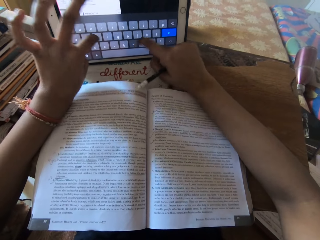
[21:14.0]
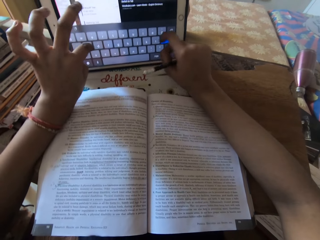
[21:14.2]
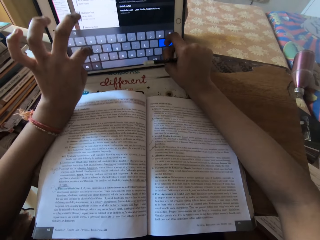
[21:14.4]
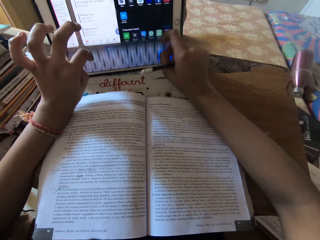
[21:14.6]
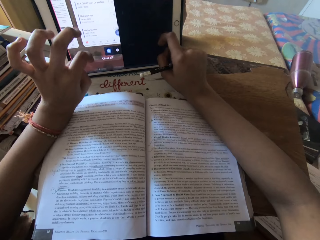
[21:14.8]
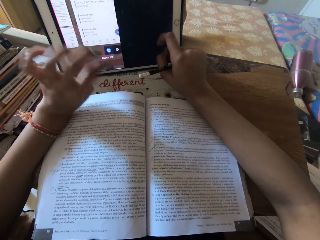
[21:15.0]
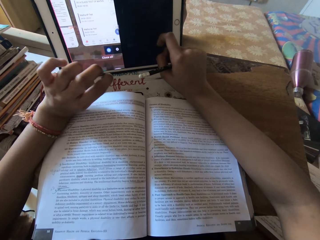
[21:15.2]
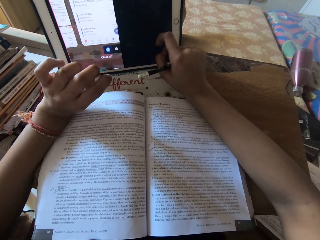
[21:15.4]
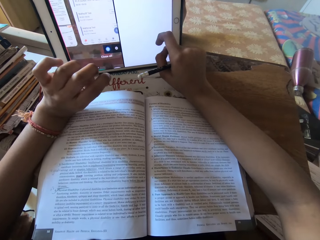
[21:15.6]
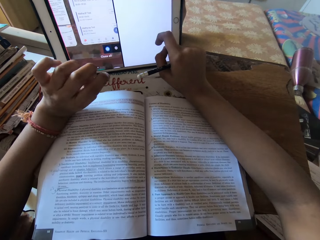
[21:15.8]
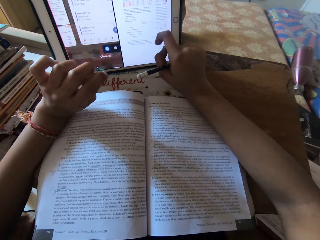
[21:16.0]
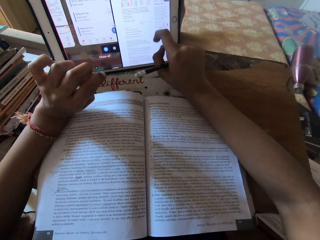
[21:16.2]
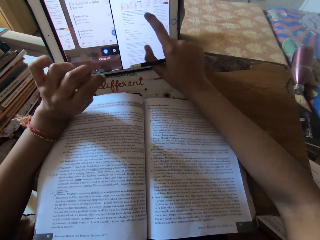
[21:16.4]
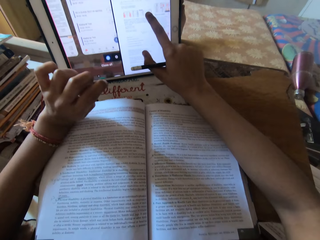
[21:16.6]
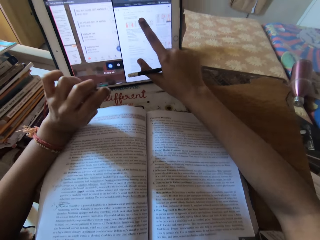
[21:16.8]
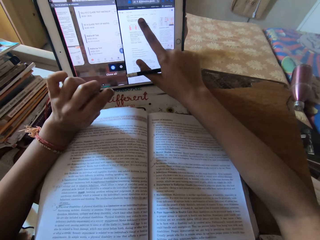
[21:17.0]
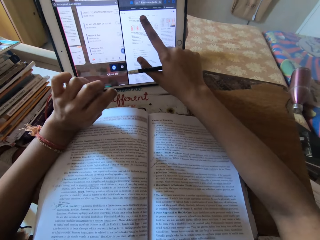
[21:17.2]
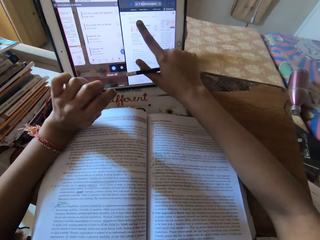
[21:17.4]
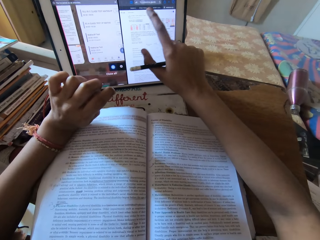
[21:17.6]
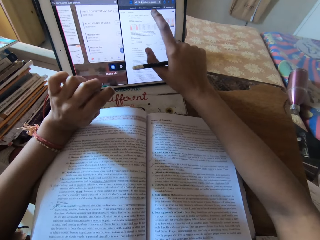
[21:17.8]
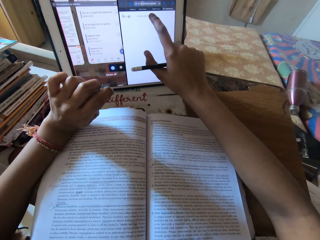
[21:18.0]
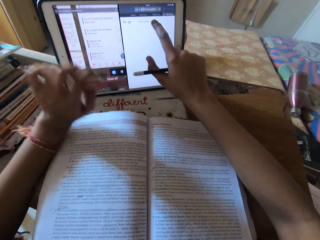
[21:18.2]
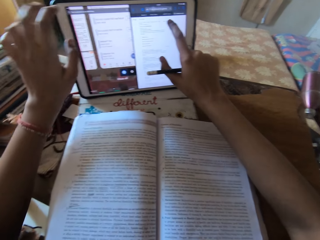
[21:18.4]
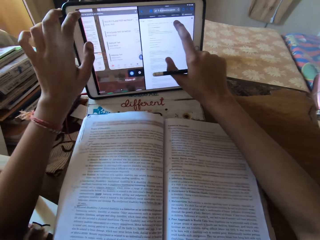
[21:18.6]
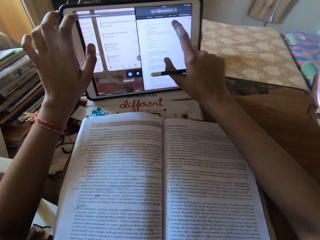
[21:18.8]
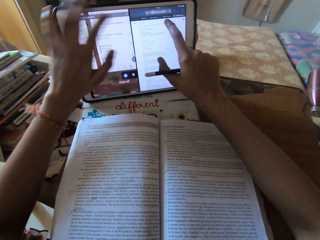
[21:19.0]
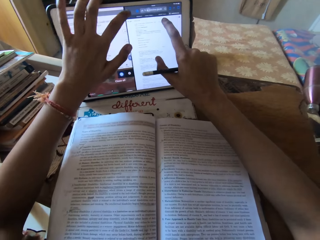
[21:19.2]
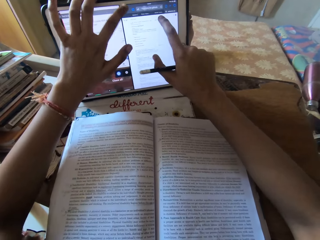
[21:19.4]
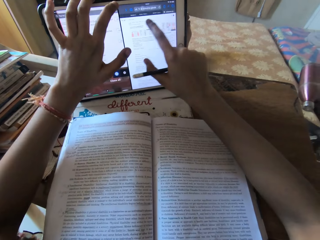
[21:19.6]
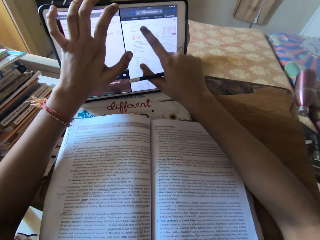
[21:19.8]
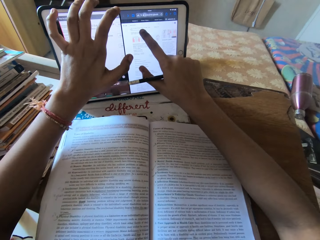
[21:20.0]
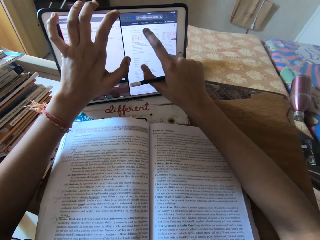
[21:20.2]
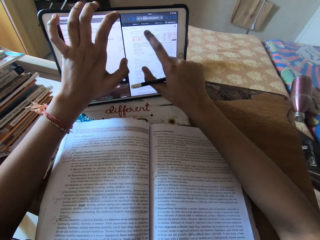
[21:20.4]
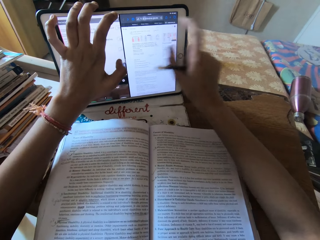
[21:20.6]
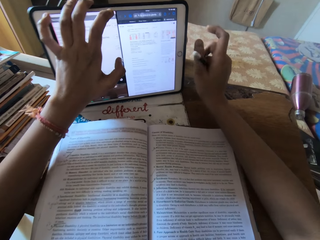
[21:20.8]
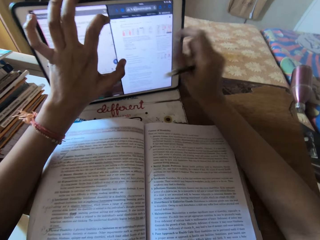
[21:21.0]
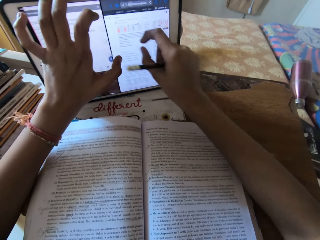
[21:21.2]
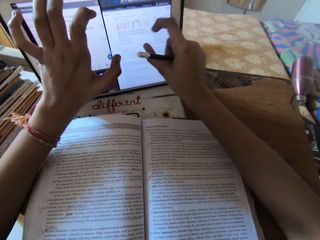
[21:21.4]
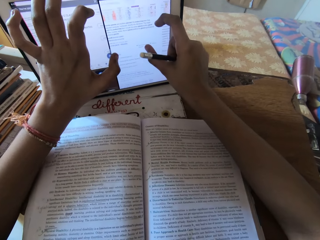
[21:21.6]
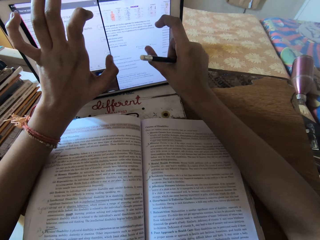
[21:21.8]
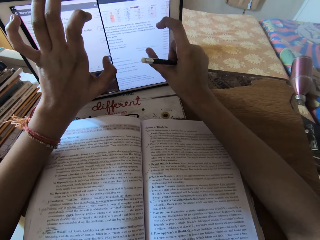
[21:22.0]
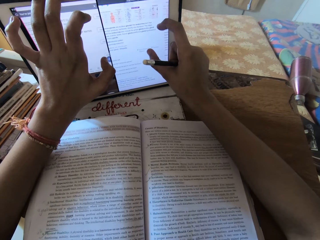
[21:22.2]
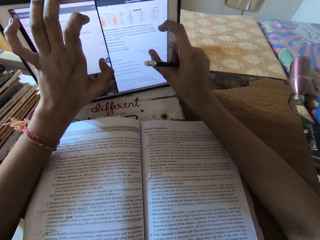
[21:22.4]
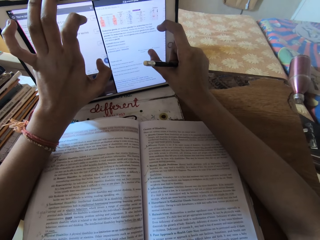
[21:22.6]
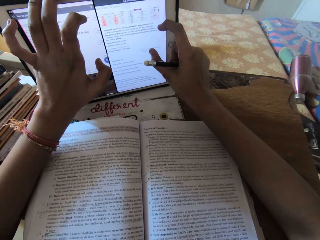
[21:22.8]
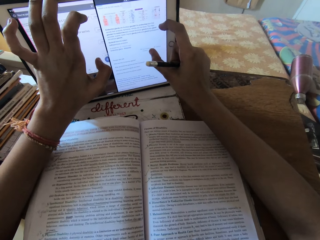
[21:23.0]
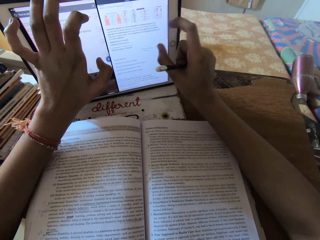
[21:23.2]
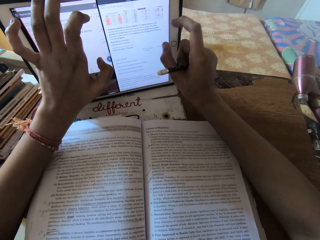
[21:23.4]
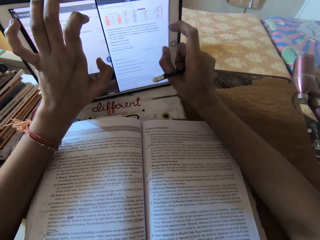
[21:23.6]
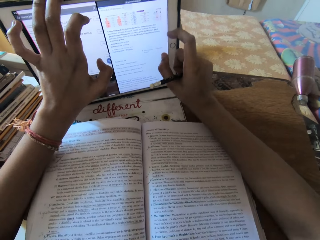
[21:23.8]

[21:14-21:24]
The camera wearer operates the tablet on the table with her right hand. She operates the tablet on the table with both hands. She operates the tablet on the table with her right hand.

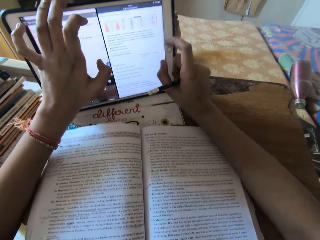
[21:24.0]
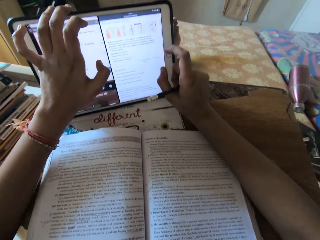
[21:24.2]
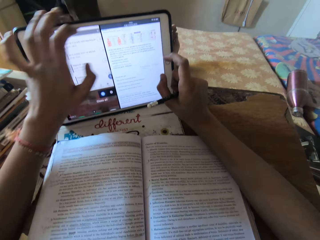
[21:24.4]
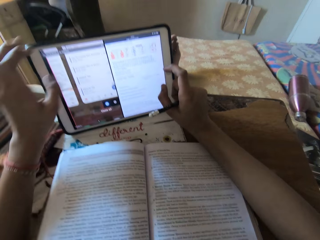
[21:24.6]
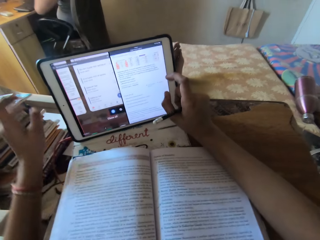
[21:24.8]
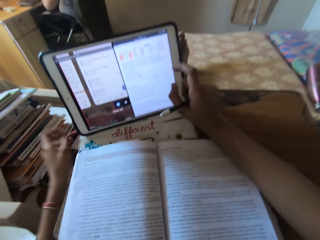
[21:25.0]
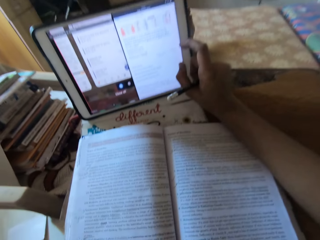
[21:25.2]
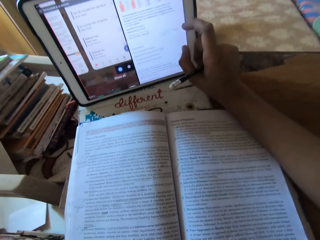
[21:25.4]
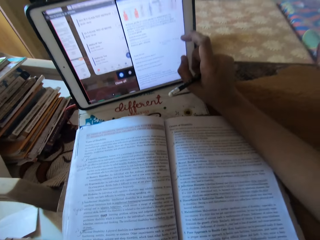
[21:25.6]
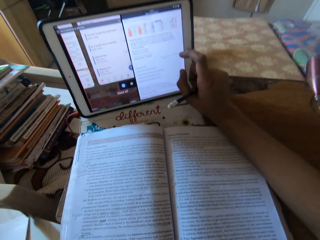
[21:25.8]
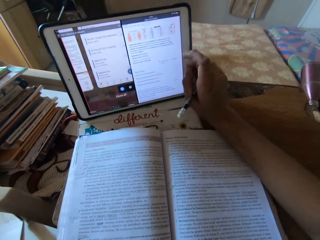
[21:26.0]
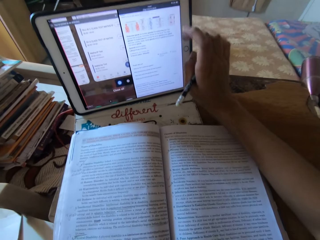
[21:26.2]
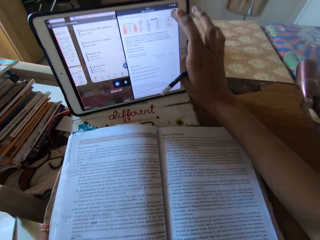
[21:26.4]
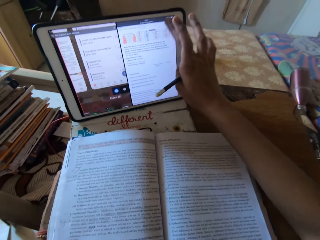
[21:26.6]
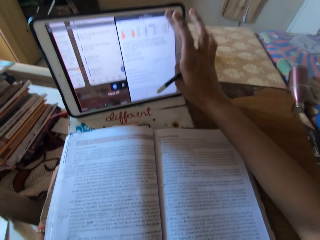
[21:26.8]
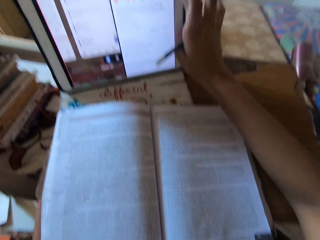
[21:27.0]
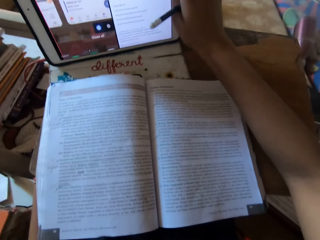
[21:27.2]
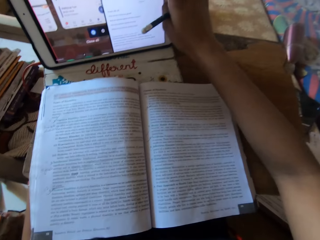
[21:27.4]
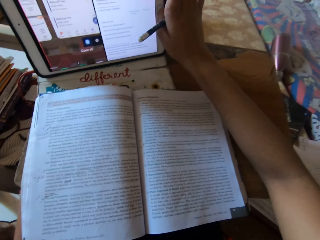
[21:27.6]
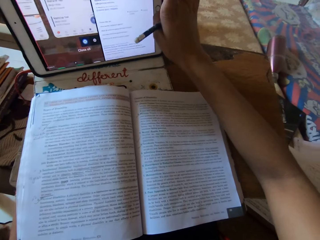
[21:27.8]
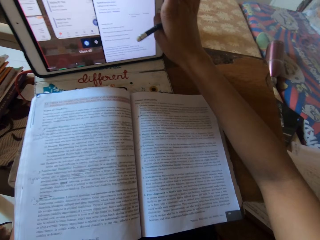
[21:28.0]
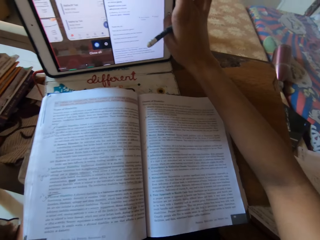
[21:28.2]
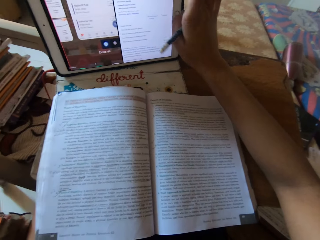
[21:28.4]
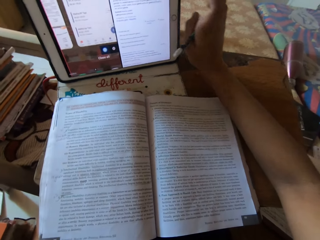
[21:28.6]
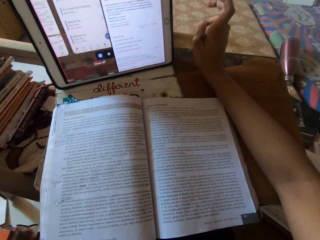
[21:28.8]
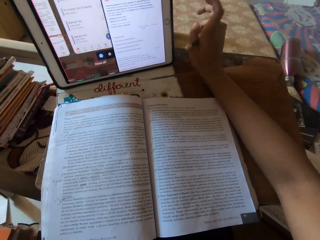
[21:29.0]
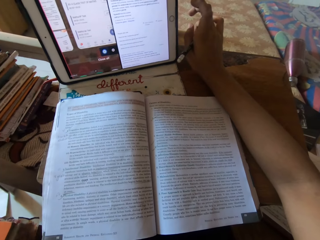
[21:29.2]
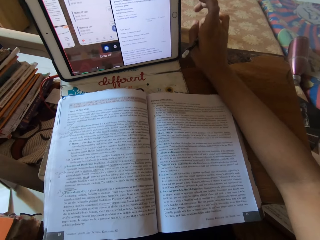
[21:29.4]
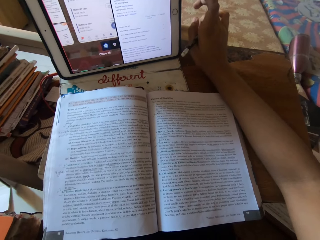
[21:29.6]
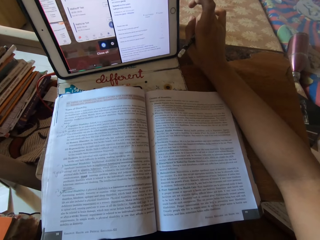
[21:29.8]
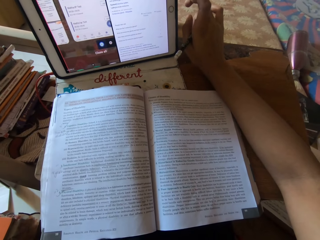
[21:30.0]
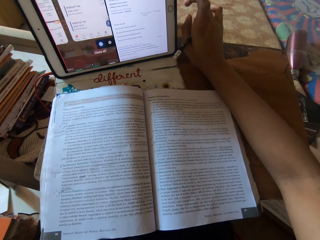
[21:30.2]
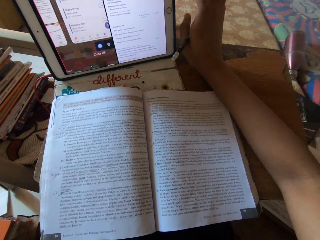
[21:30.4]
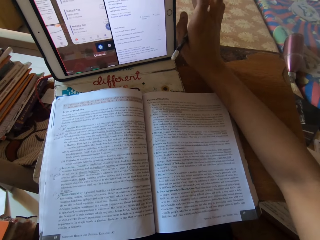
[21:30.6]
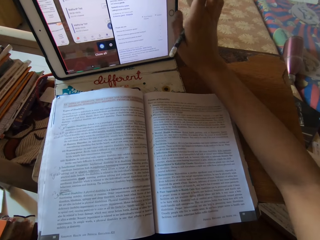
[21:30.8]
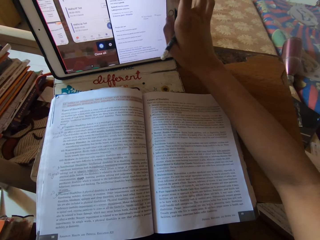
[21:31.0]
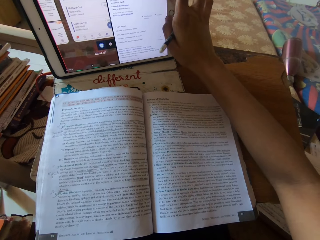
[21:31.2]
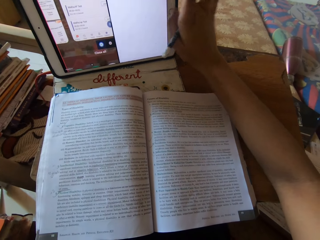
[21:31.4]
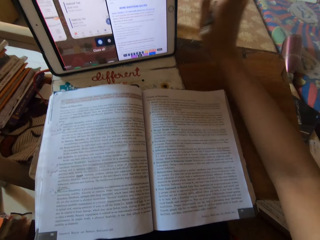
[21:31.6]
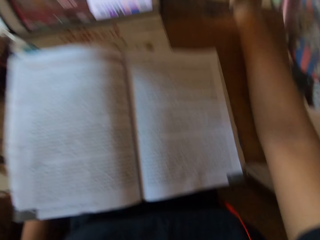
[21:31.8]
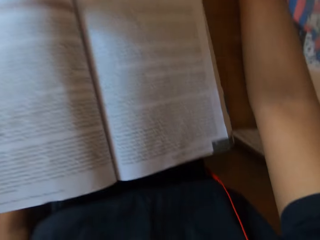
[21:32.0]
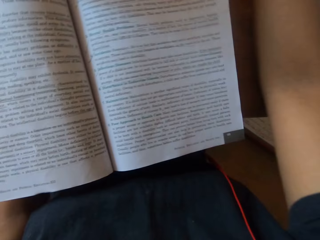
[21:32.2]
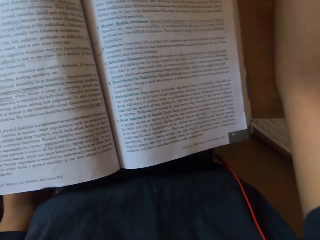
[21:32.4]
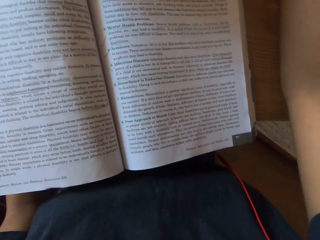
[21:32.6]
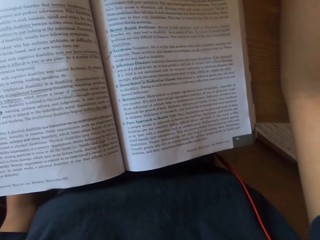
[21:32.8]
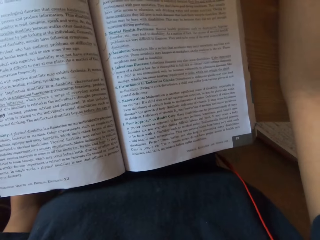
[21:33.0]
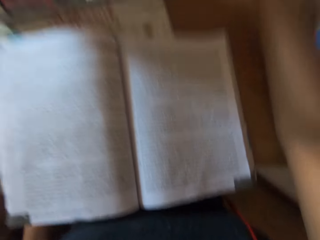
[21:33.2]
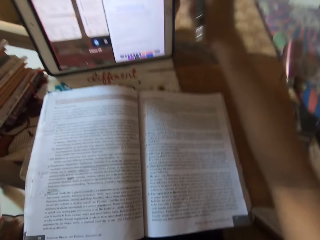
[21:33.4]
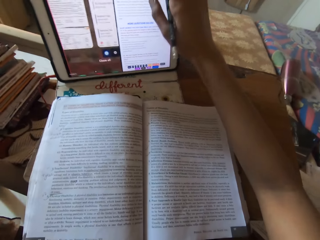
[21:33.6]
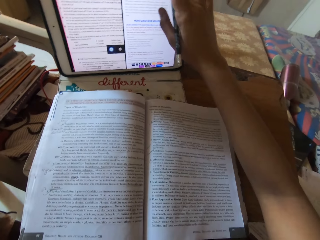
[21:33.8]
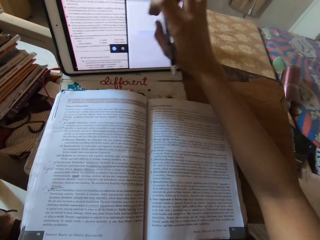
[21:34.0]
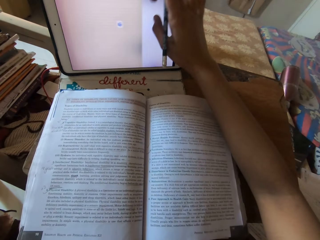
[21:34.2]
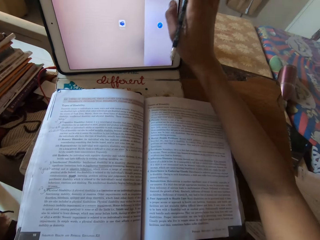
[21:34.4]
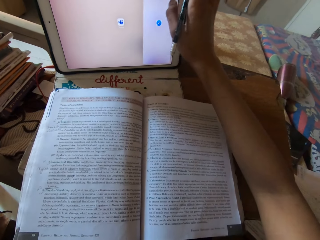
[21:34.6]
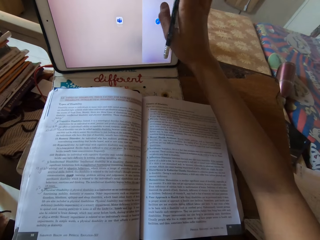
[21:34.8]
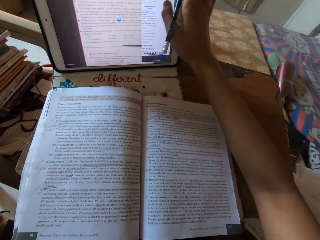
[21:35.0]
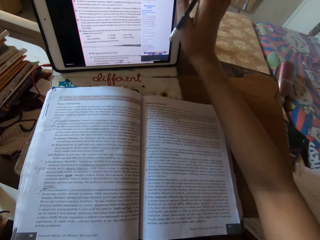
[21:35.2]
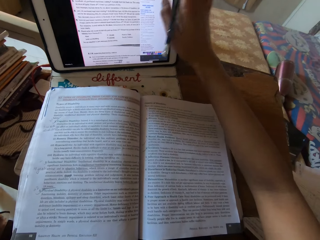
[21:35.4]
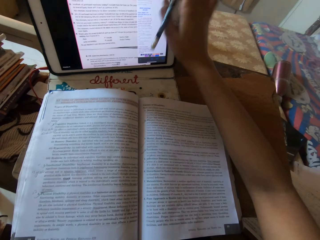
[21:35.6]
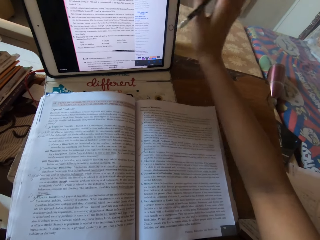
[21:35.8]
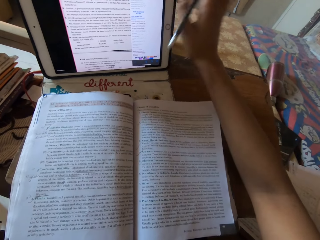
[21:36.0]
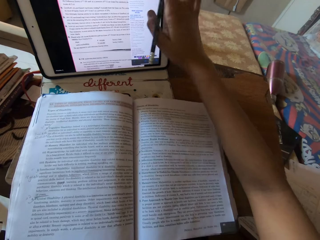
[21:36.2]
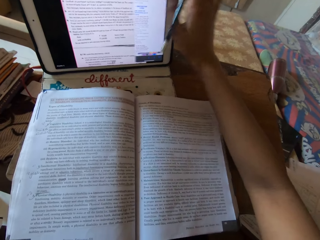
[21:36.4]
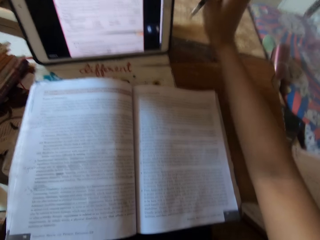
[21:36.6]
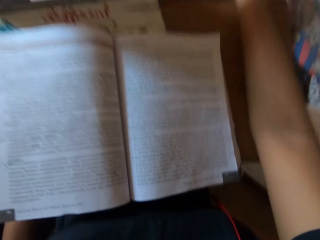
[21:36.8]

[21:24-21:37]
The camera wearer operates the tablet on the table with her right hand. She does so repeatedly.
